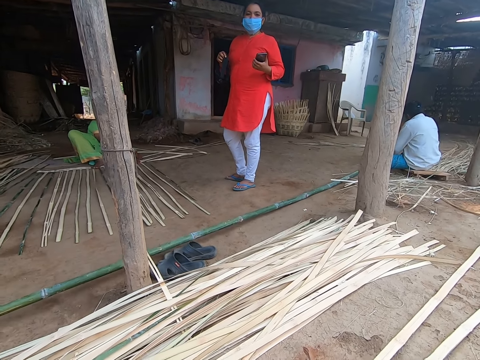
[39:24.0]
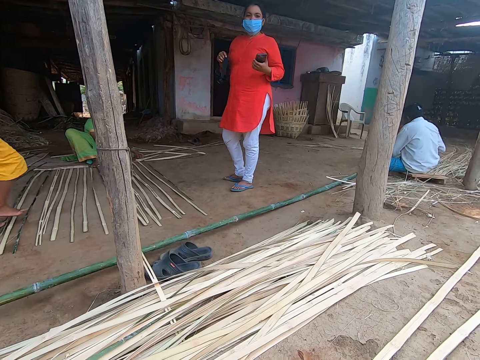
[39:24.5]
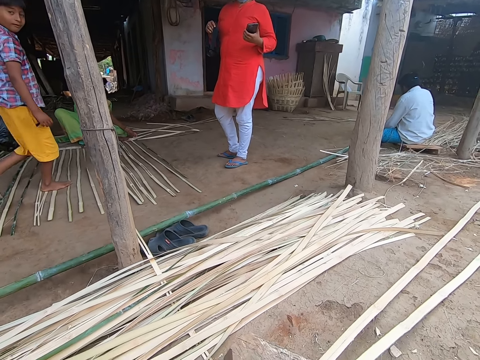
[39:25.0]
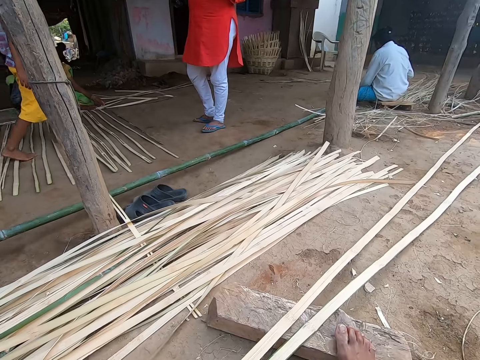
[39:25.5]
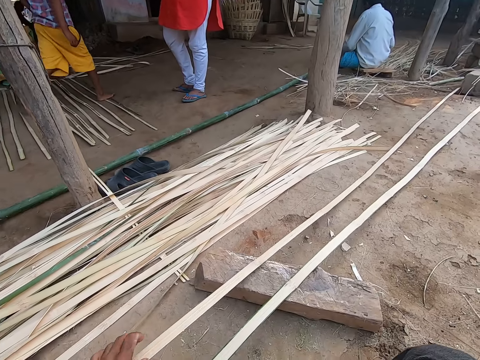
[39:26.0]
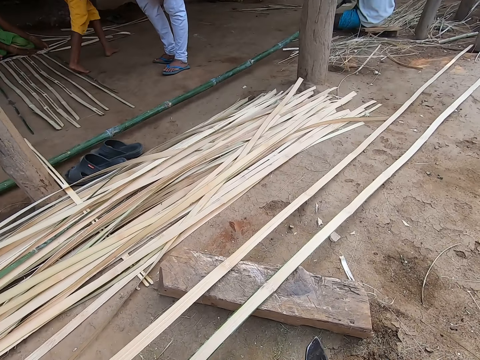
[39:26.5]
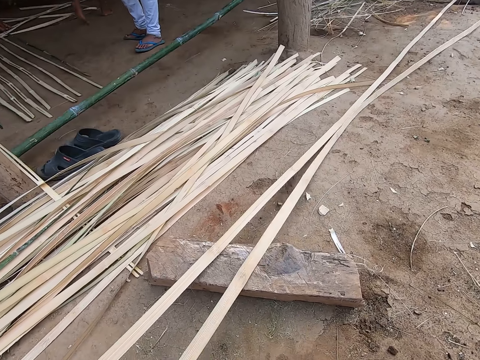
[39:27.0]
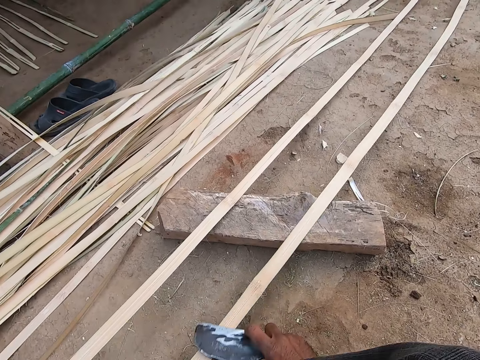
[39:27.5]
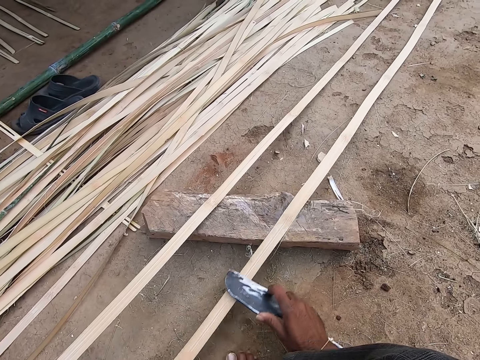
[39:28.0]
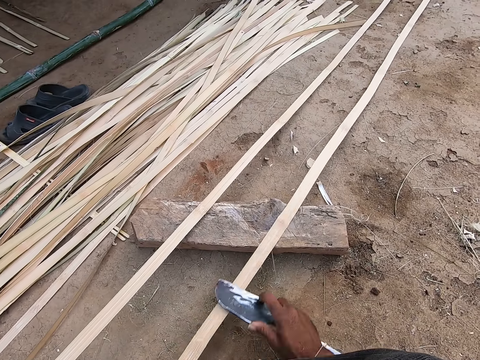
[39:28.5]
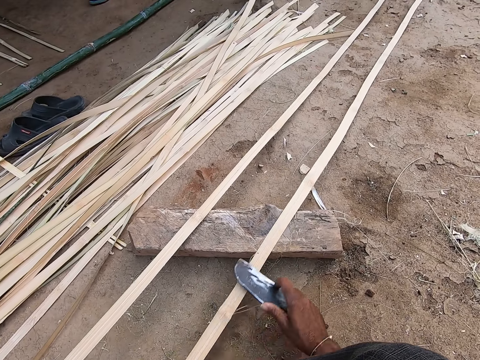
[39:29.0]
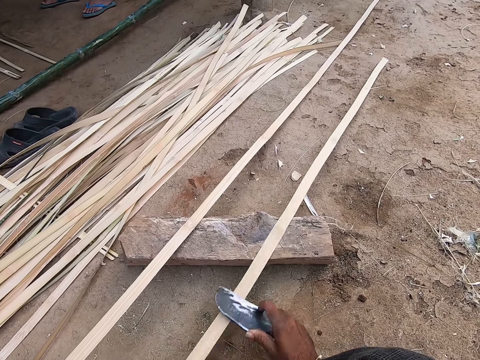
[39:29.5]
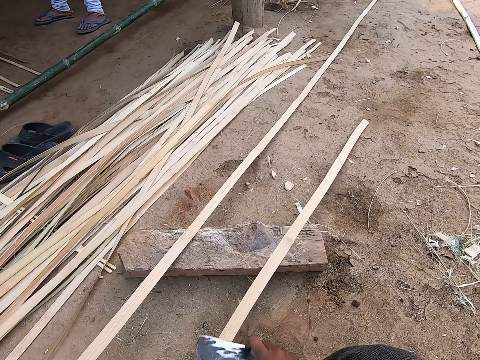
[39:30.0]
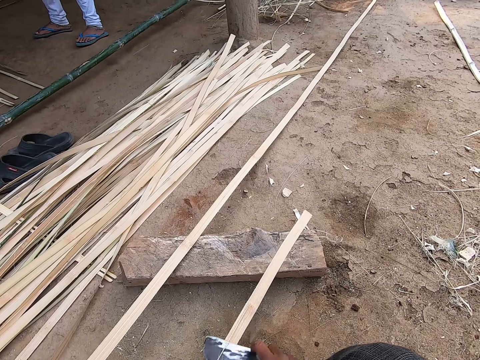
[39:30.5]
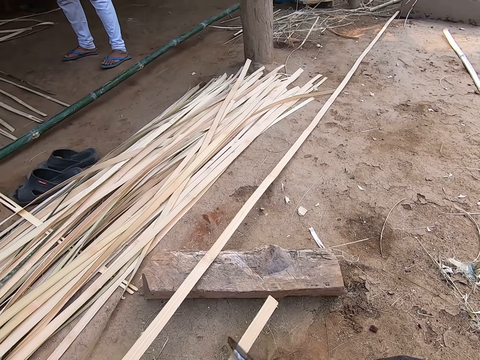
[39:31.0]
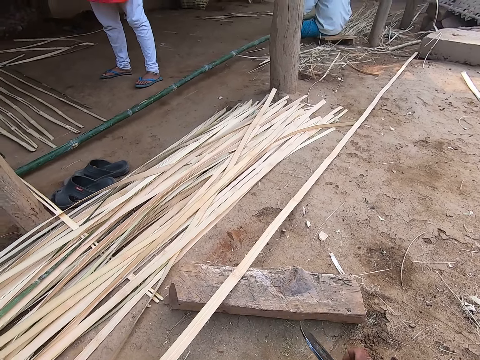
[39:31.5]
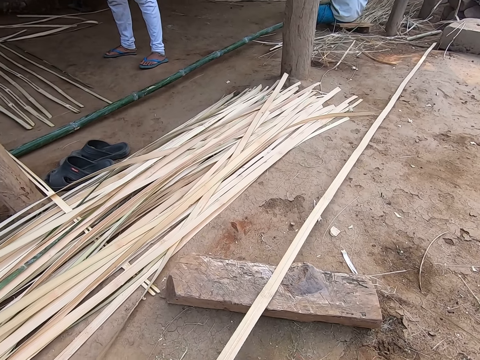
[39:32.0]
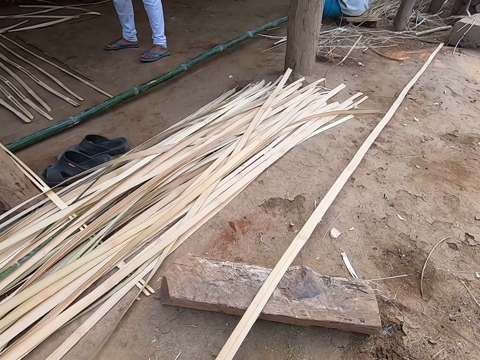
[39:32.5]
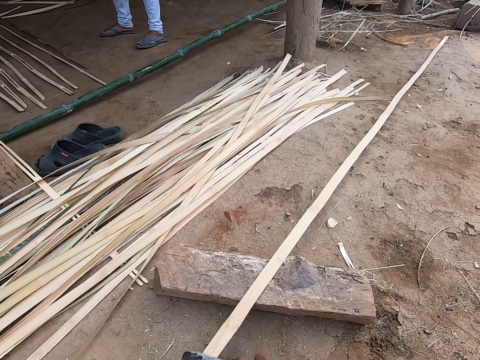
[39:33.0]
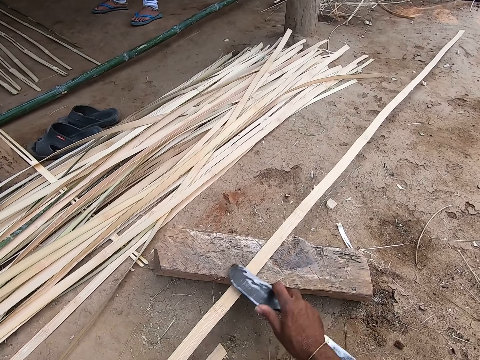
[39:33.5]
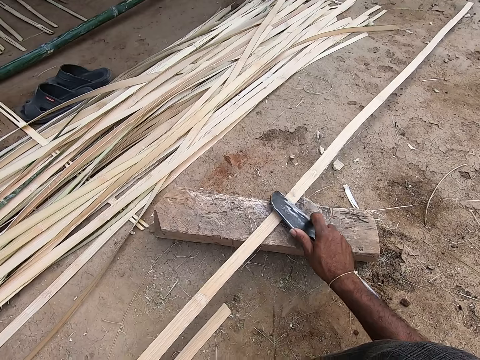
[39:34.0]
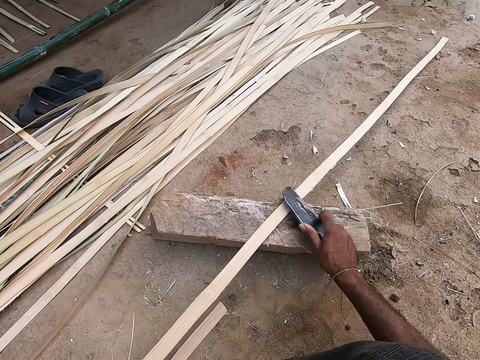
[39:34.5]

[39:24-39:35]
A boy walks on the bamboo strips with his legs. The camera wearer trims the bamboo strip in his left hand with a knife in his right hand. He straightens the sisal. He moves the bamboo strip on the ground with his left hand and trims the bamboo strip in his left hand with the knife in his right hand.

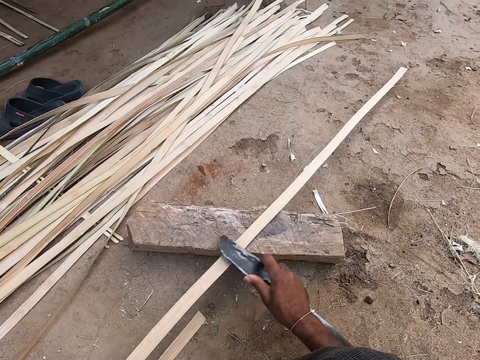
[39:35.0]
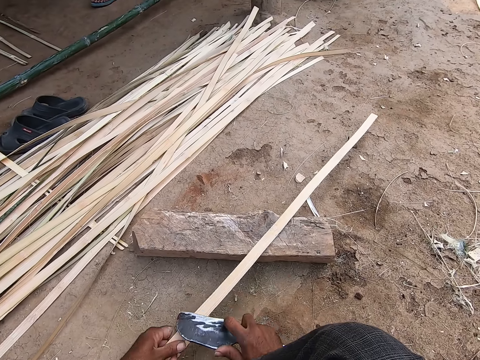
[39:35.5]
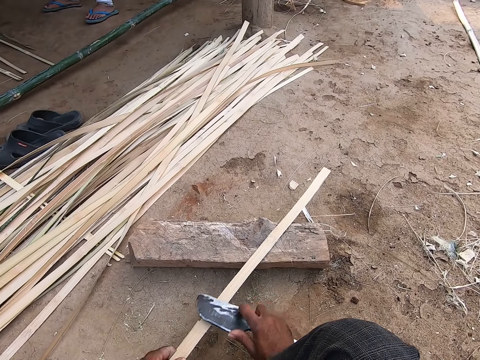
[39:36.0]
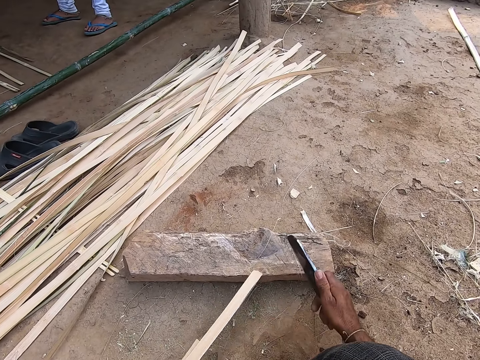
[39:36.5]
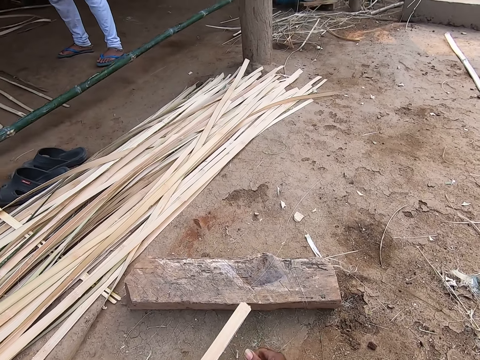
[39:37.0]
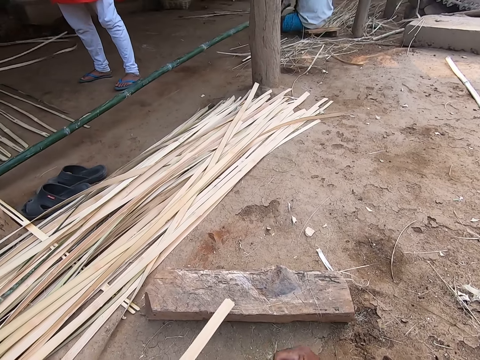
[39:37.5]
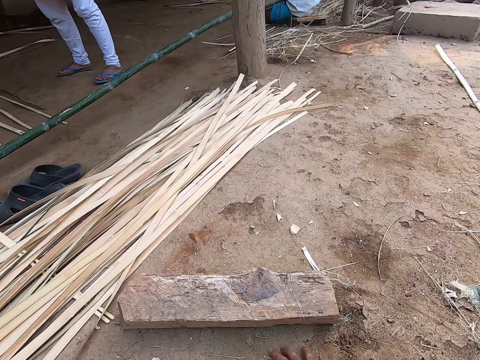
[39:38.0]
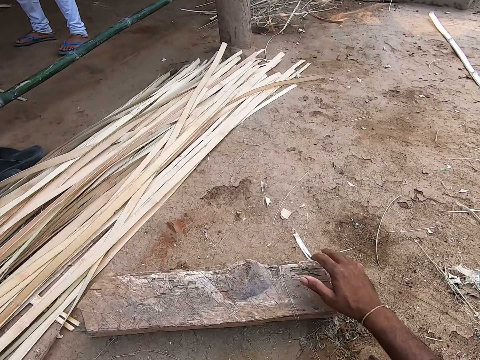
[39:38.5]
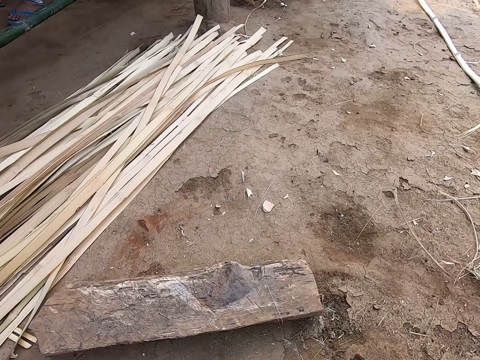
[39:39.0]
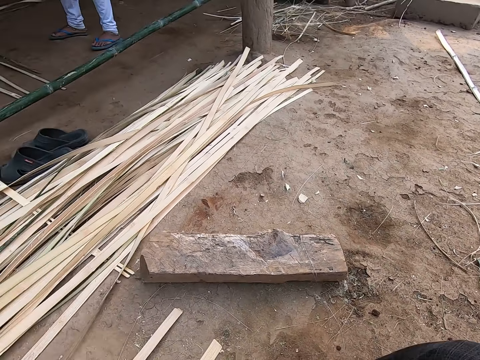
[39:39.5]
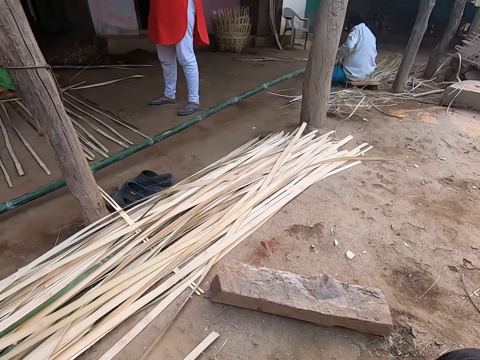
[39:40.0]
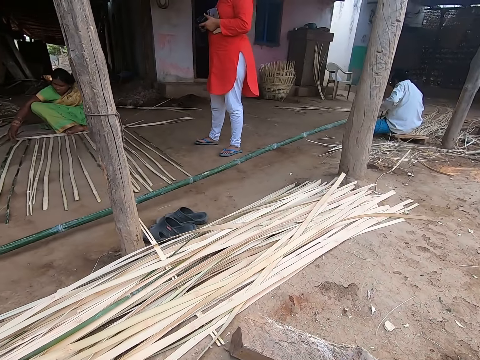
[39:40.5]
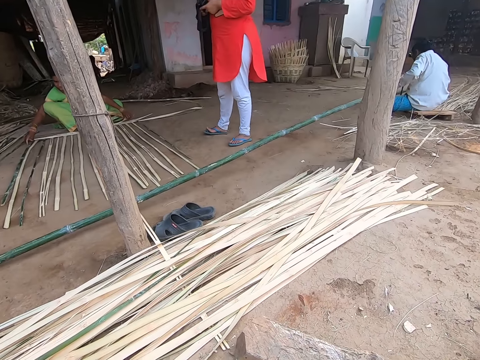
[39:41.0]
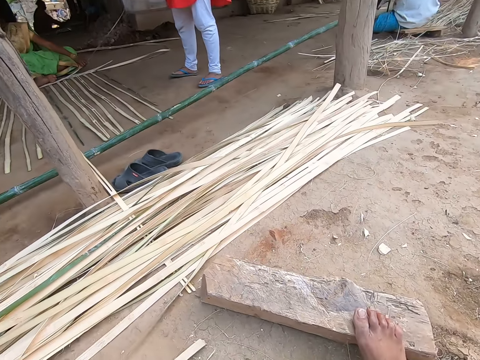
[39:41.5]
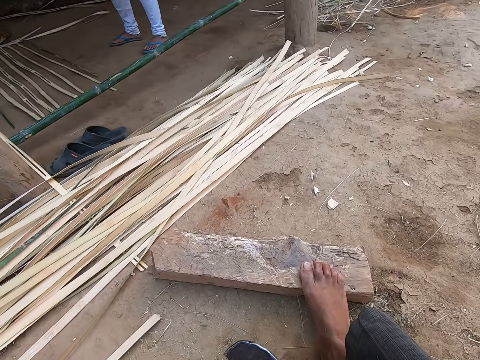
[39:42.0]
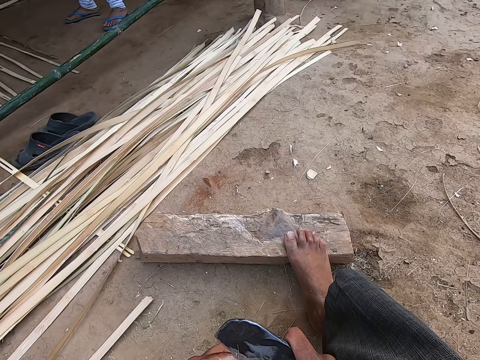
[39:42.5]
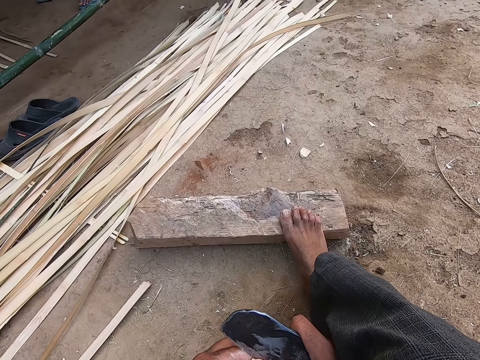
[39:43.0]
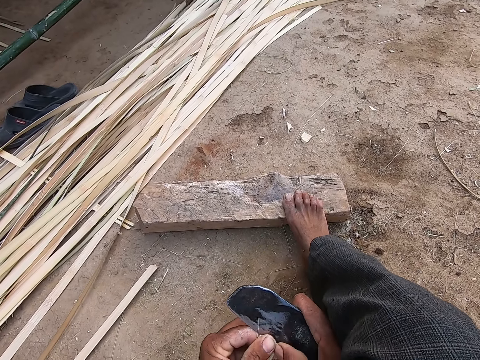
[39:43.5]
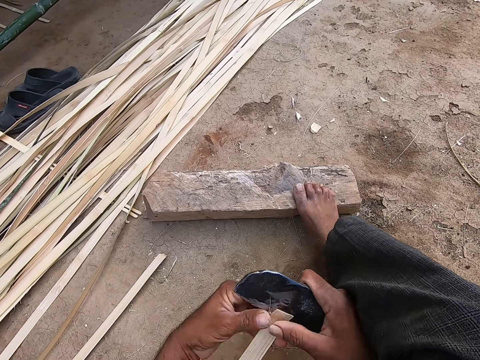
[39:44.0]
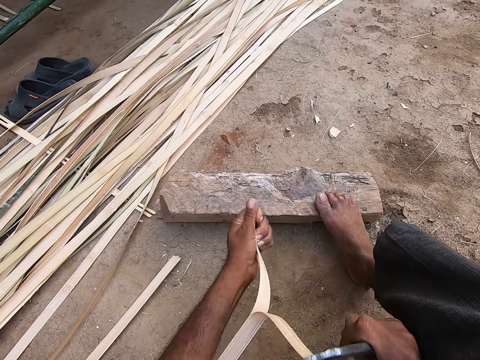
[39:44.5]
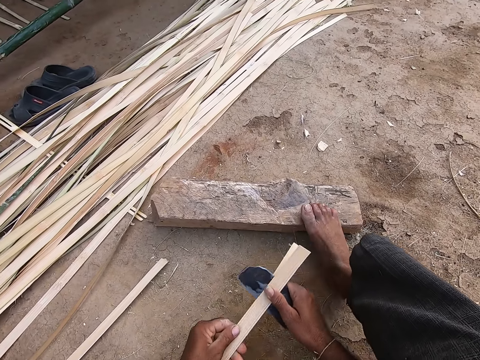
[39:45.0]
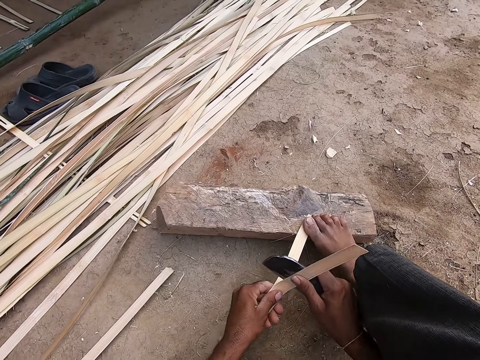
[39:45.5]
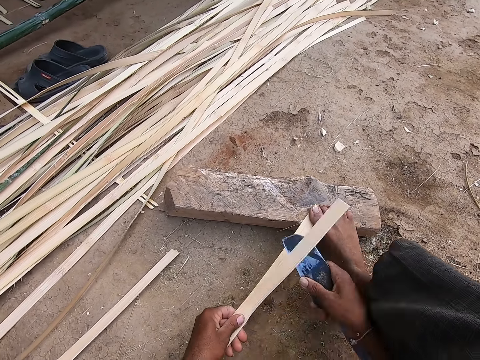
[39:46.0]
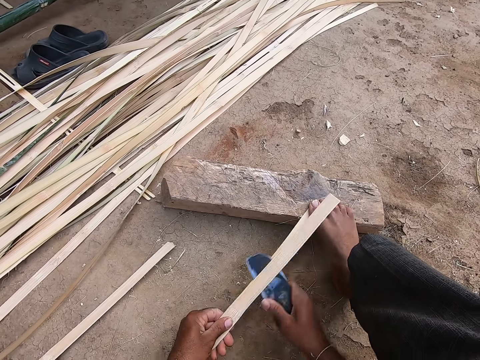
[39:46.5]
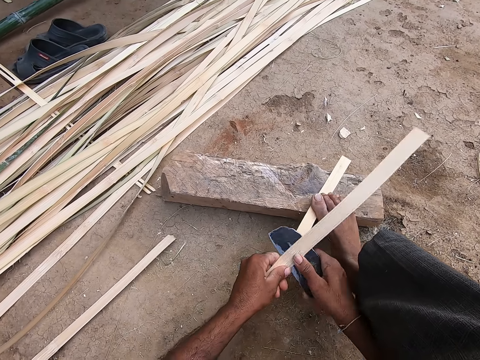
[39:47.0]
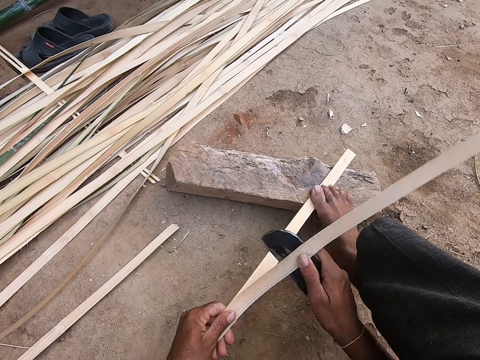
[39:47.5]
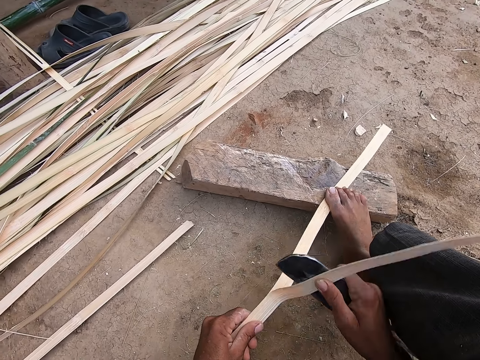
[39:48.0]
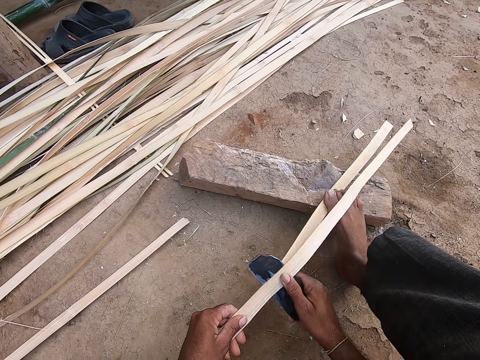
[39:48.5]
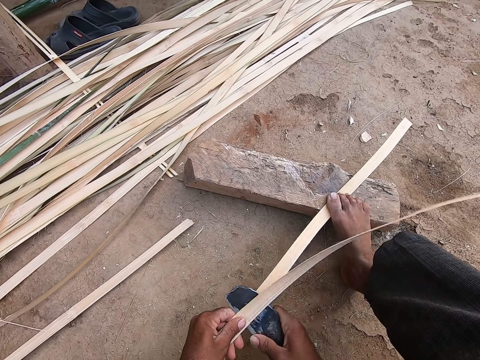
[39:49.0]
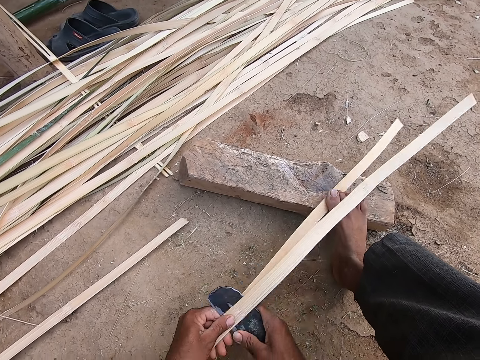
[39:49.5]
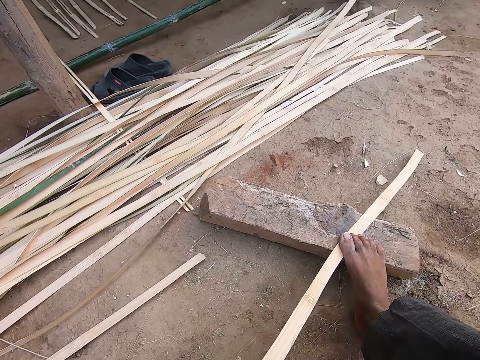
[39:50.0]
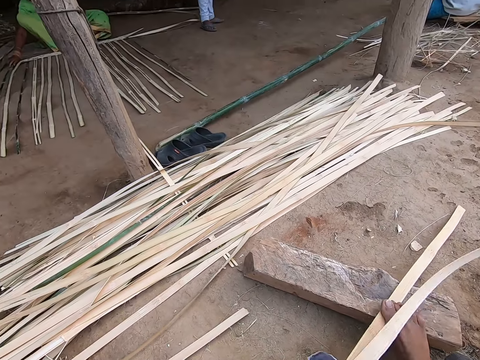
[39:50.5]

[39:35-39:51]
The camera wearer removes a bamboo strip debris from his left hand with his right hand. He clears the debris on the ground with his right hand. He looks around. He weaves the bamboo strips on the ground with both hands. A woman interacts with the camera wearer. The camera wearer strips the bamboo strip in his right hand with a knife in his left hand. He separates the sisal. He raises his right leg from the wood on the floor and places his right leg on the bamboo strip on the wood on the floor.
